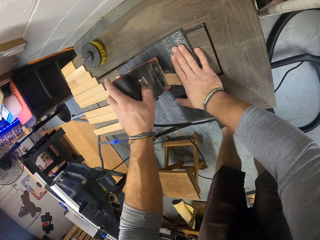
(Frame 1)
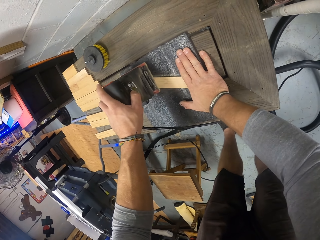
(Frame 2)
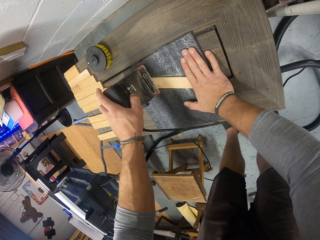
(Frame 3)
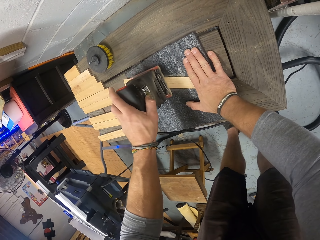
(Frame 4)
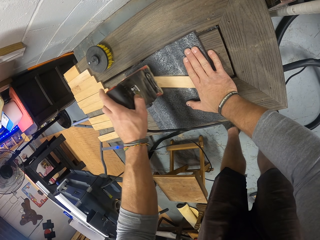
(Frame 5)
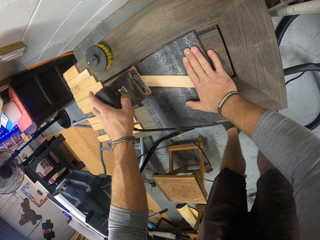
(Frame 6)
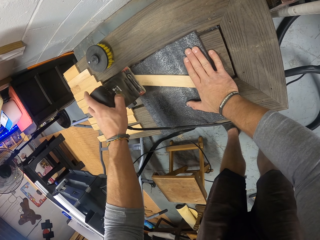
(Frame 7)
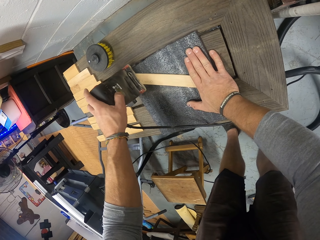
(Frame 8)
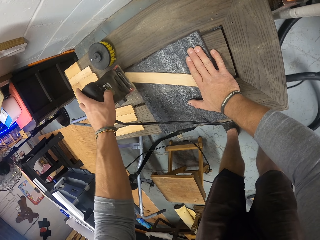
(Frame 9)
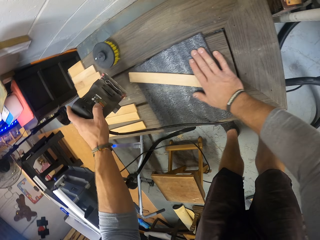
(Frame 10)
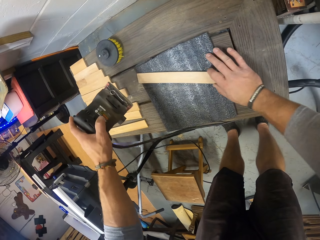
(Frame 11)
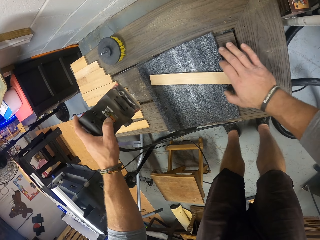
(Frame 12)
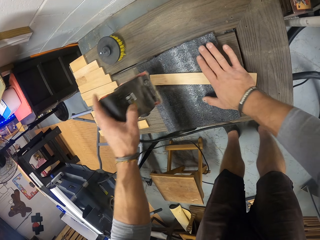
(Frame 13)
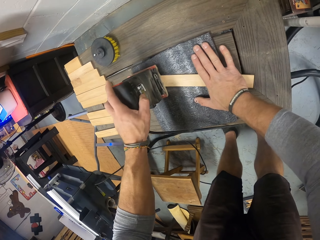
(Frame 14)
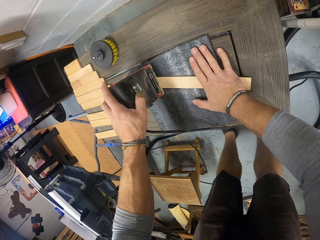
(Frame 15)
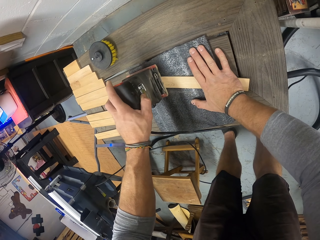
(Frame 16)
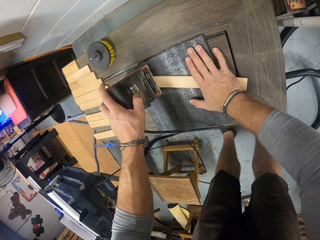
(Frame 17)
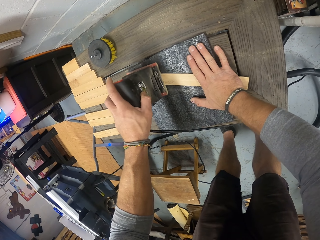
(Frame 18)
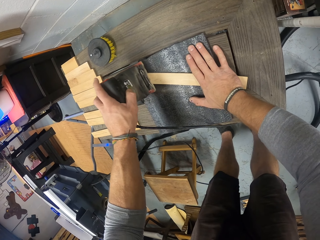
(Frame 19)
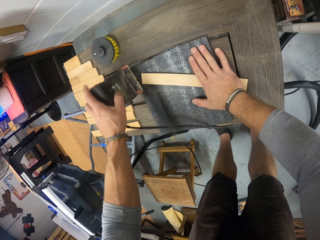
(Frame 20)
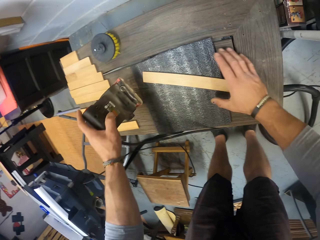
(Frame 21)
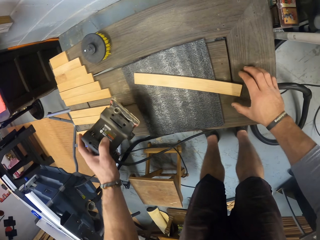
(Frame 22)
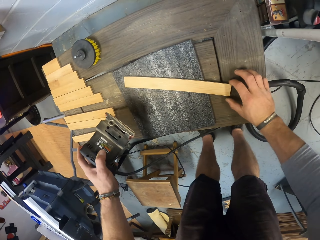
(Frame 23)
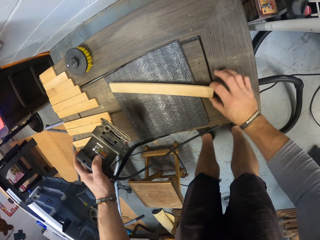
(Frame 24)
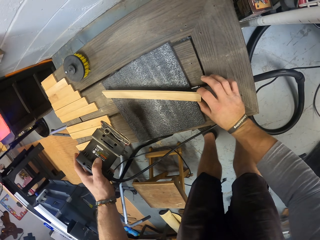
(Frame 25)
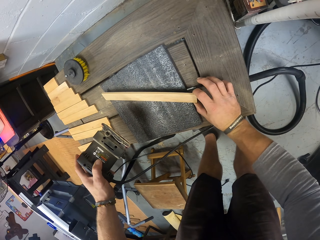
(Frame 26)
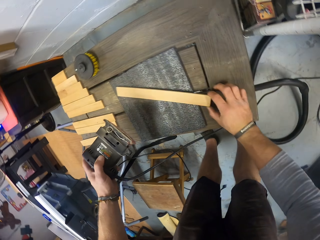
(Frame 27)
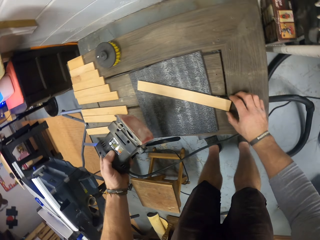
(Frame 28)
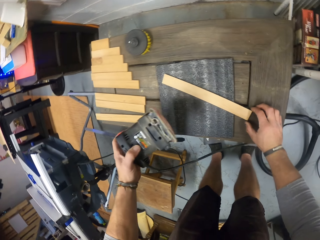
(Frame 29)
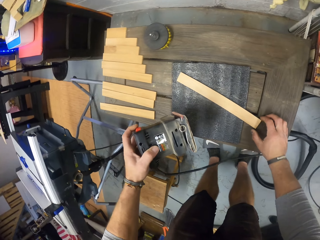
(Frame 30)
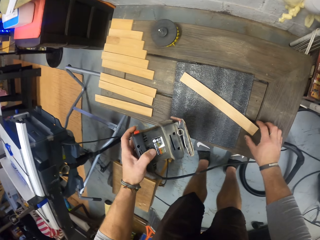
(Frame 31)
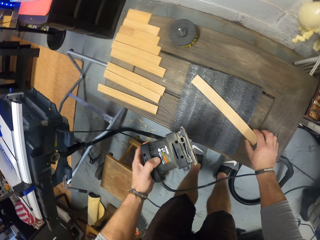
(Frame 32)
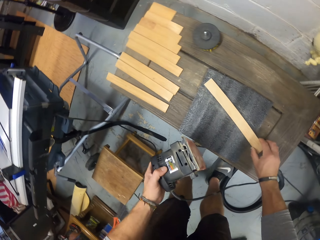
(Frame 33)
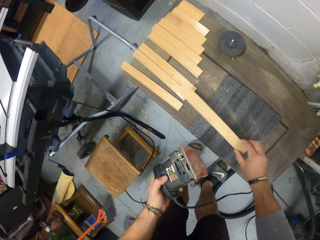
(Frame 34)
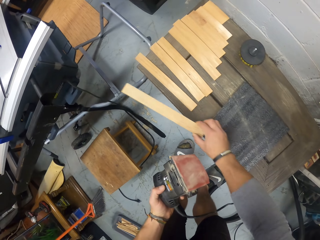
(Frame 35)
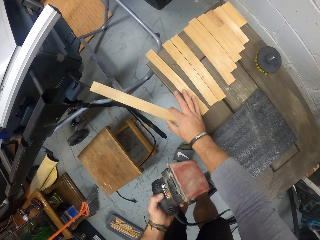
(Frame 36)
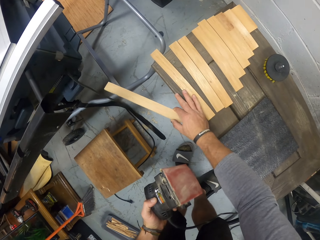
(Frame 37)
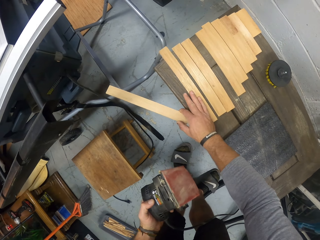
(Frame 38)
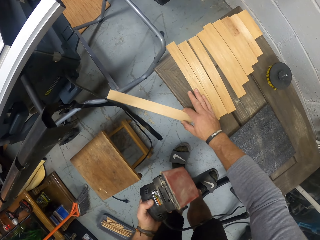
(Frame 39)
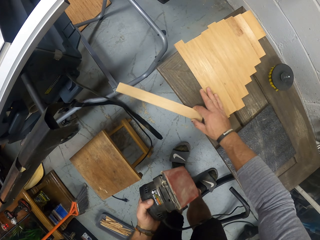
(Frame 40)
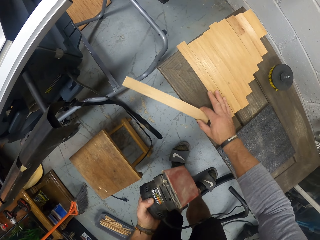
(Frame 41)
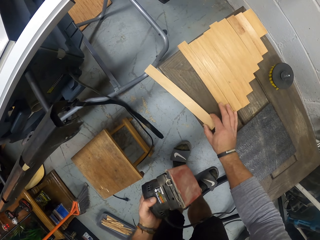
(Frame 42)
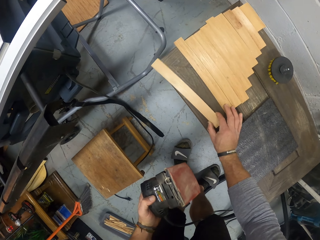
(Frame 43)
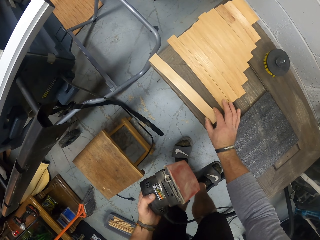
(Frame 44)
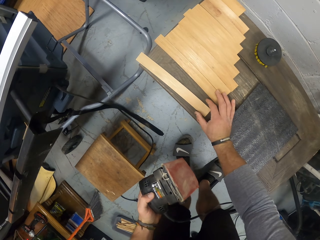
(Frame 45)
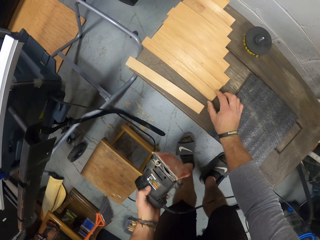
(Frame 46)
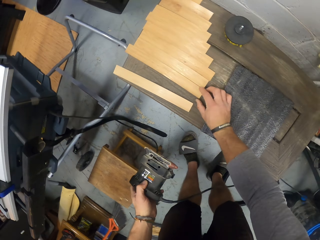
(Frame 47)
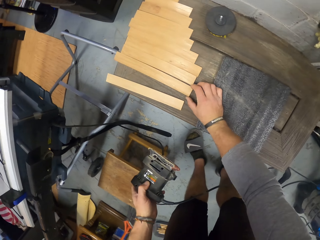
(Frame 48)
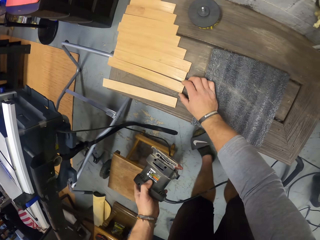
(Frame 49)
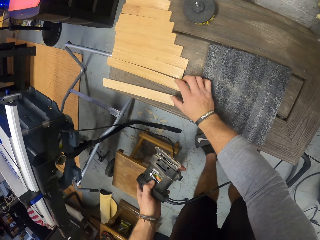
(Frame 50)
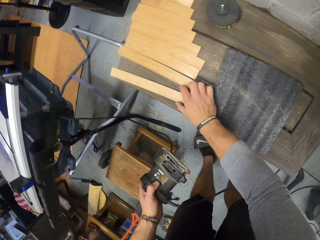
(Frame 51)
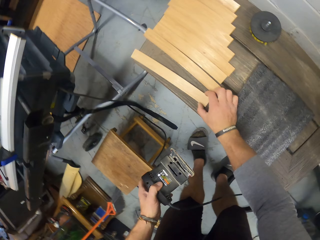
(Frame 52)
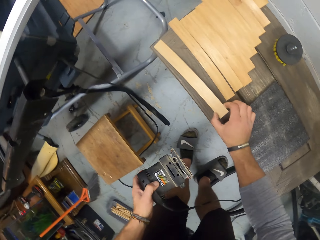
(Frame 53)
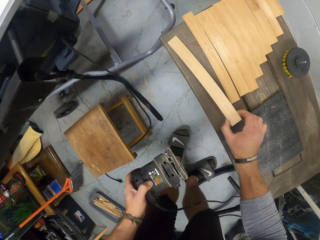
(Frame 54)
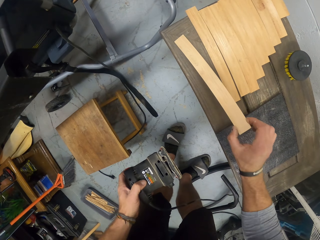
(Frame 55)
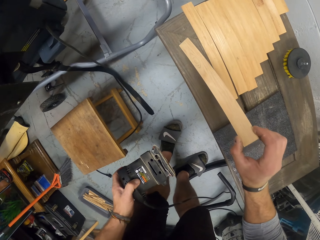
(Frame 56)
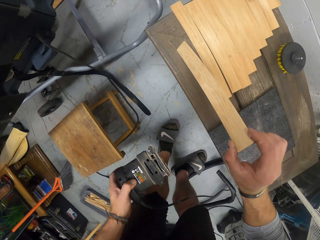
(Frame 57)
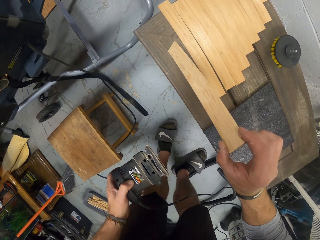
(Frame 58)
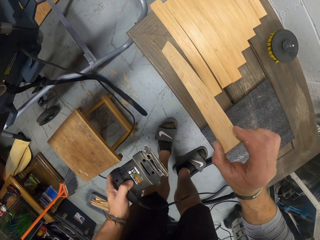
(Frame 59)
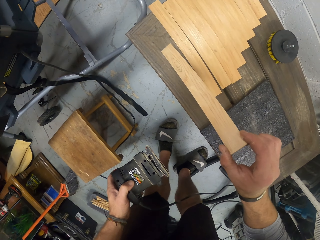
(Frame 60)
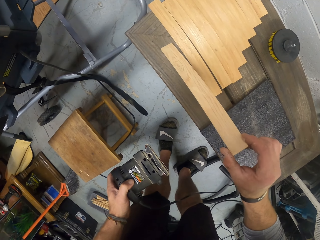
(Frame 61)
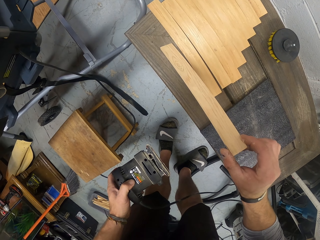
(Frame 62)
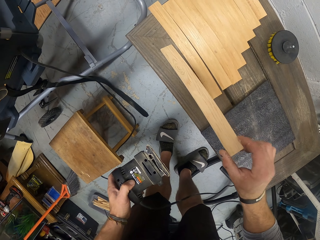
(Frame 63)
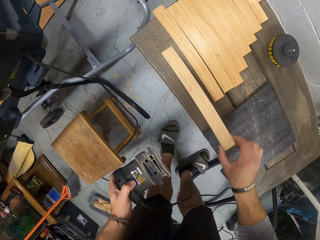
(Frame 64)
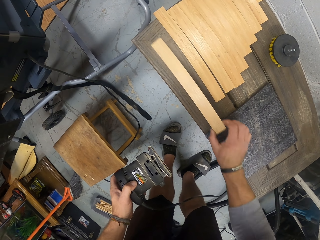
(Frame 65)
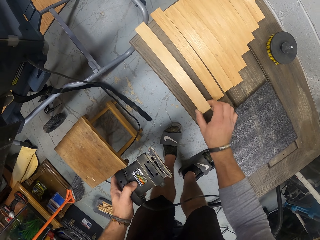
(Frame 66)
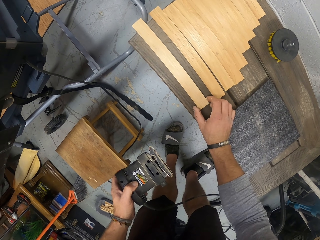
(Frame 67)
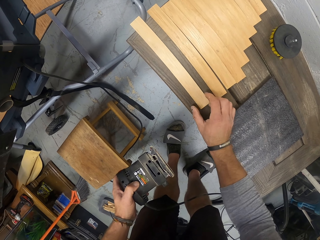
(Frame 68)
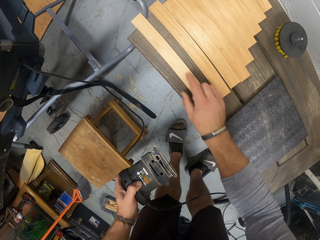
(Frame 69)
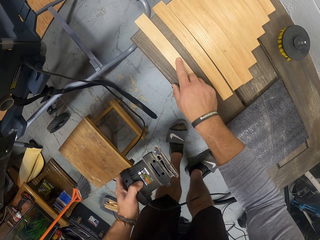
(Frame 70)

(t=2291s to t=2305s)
The camera wearer lifts the sander machine or electric sander. He shifts the plank or piece of wood on the sand paper on the bench with his right hand. He places his right hand on the plank on the sand paper on the bench. He files the plank with the electric sander in his left hand. He places the sander machine on the wood and holds the piece of wood. He lifts the sander machine. He shifts the plank on the sand paper on the bench with his right hand. He picks up the plank from the sand paper on the bench with his right hand. He shifts other planks on the bench with his right hand. He places the plank on the bench with his right hand. He adjusts a plank on the bench with his right hand. He touches a piece of wood. He picks up the plank from the bench with his right hand. He looks at the piece of wood. He drops the plank on the bench with his left hand.

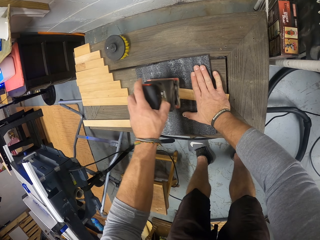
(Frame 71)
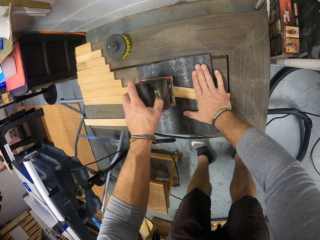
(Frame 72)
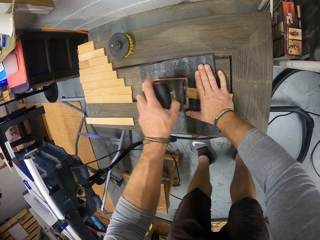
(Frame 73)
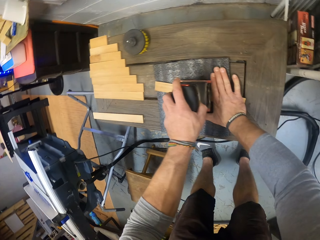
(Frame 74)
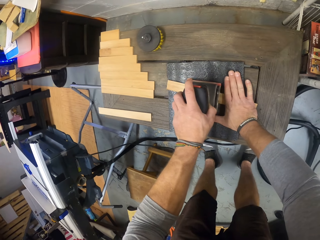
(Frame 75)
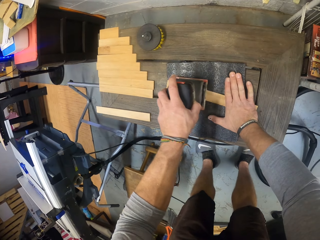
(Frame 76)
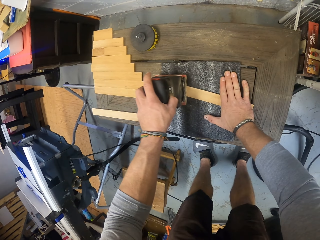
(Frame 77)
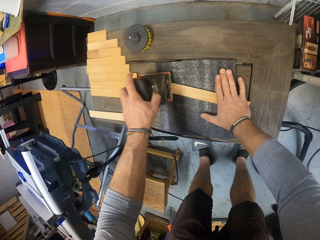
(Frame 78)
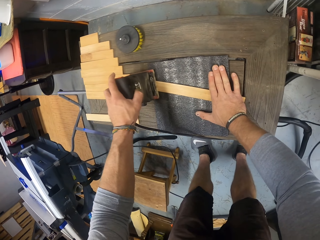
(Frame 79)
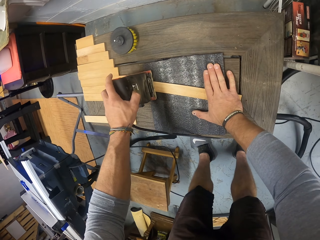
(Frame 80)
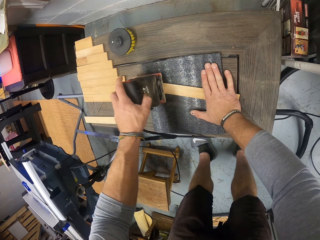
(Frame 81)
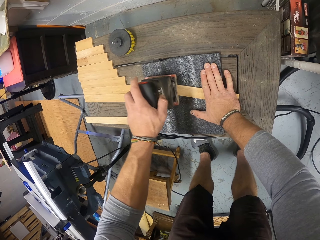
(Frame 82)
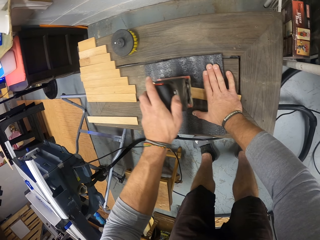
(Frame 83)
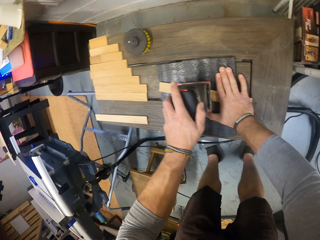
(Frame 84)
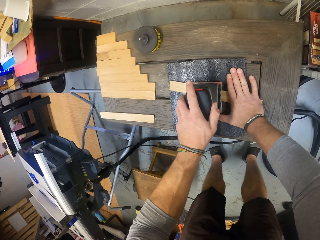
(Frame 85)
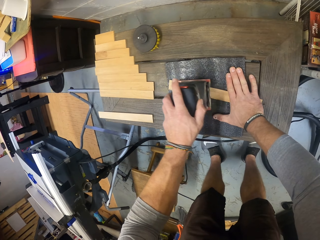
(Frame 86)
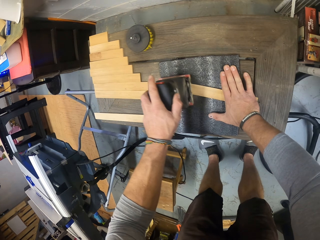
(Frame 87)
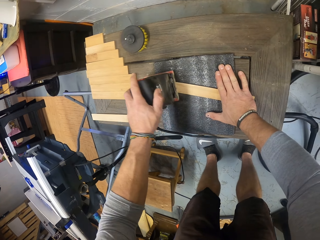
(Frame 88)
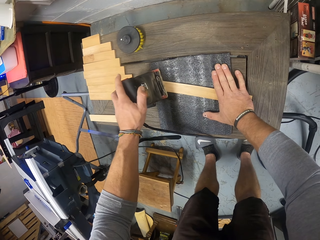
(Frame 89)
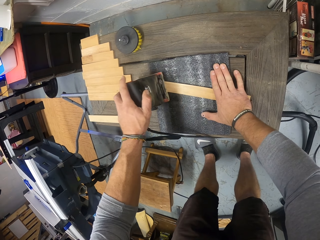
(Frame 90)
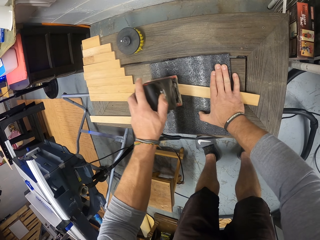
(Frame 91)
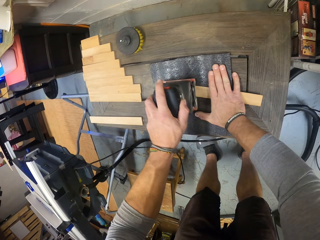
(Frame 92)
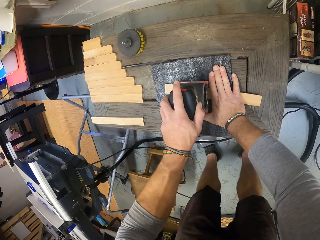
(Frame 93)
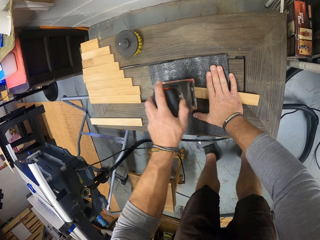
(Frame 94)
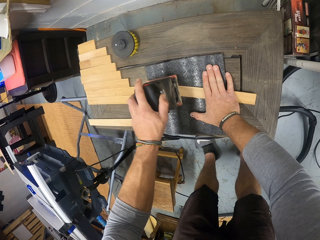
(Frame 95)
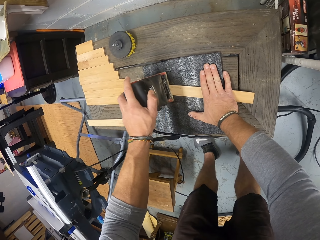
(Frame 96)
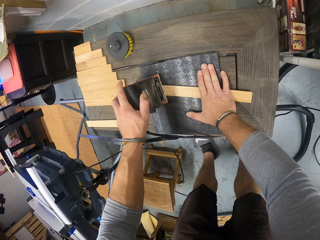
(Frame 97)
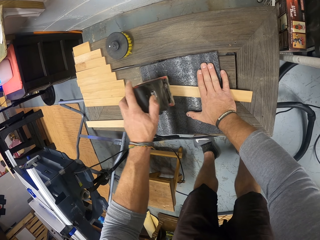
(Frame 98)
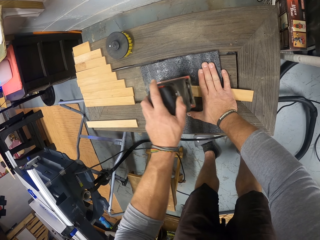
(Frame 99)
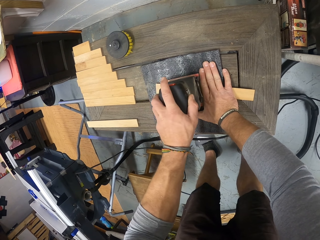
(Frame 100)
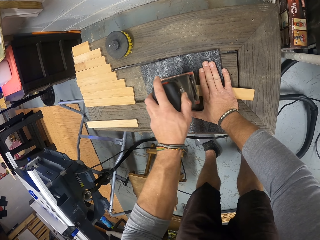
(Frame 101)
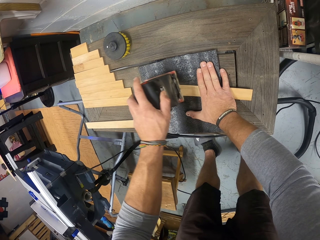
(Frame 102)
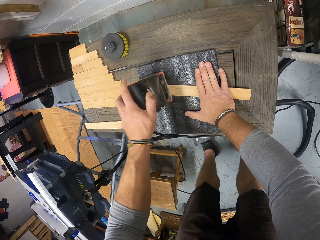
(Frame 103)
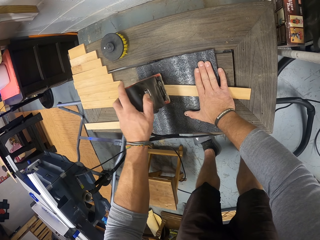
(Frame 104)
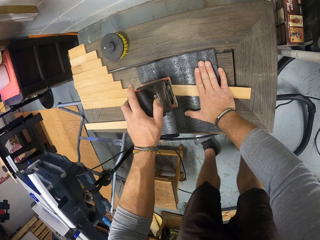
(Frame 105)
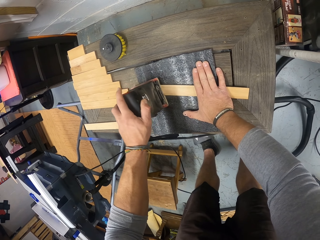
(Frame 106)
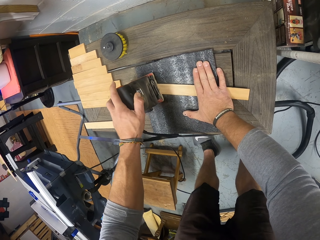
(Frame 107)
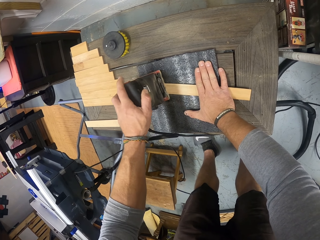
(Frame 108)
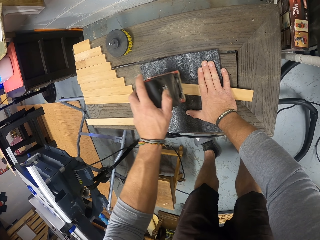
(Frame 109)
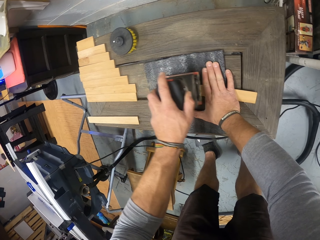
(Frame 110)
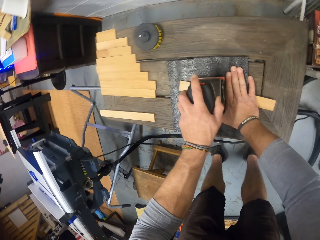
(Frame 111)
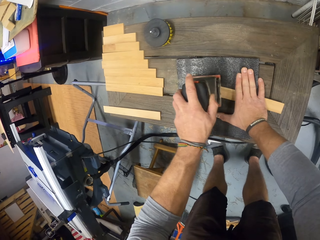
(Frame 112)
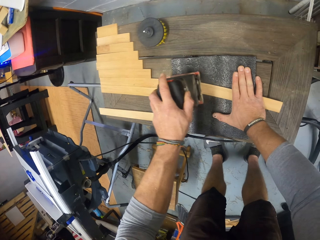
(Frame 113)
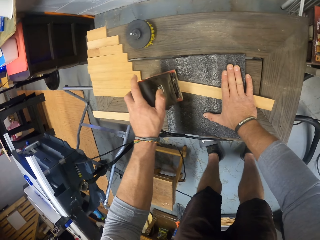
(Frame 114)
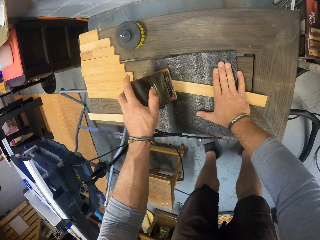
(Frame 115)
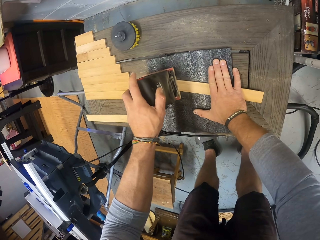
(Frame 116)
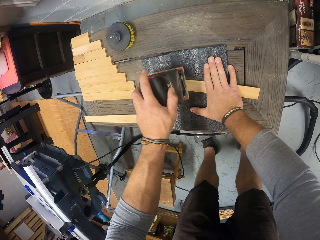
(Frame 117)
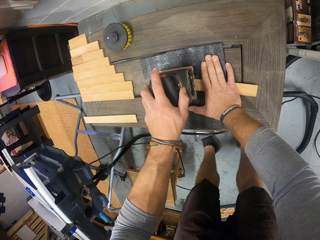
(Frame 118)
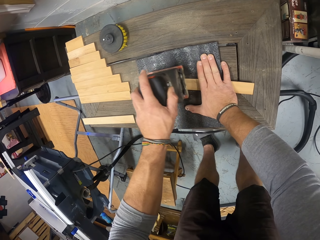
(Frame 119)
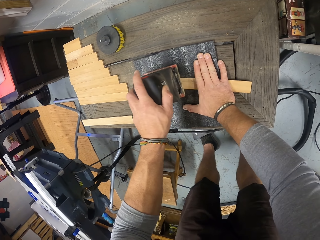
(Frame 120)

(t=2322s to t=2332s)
The camera wearer smoothens the piece of wood.
